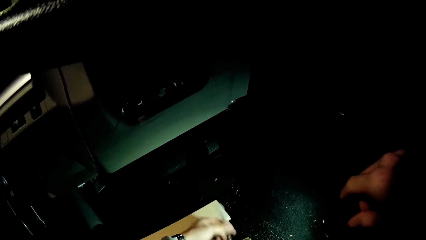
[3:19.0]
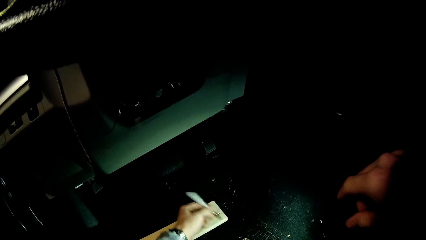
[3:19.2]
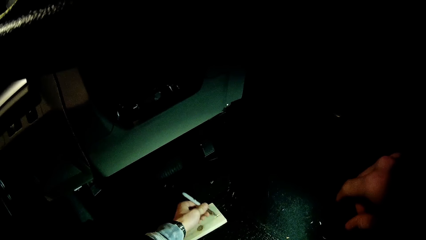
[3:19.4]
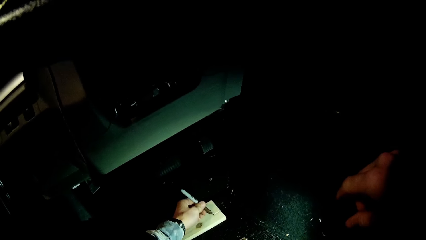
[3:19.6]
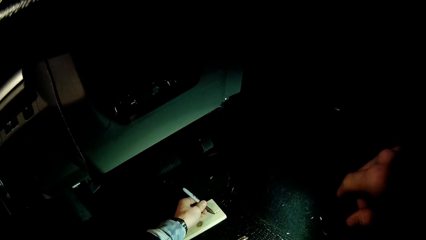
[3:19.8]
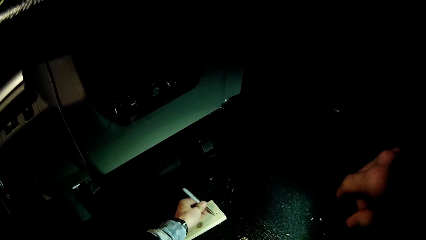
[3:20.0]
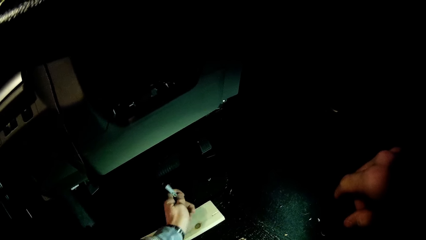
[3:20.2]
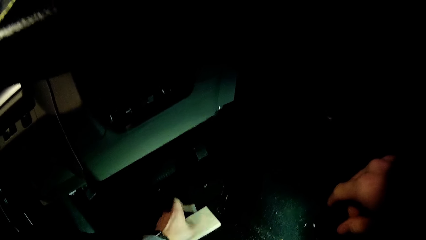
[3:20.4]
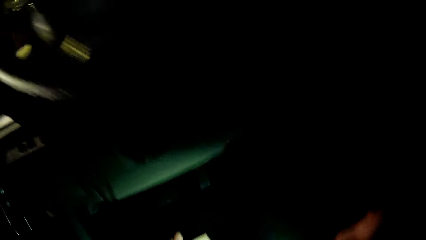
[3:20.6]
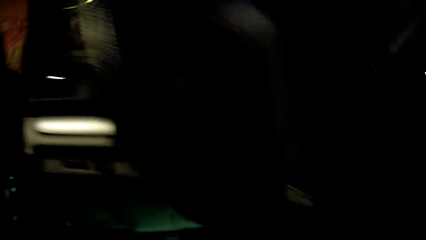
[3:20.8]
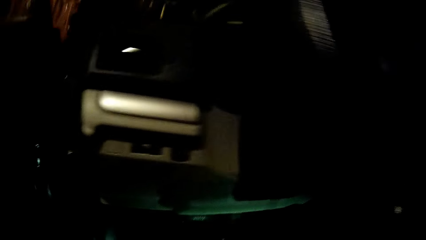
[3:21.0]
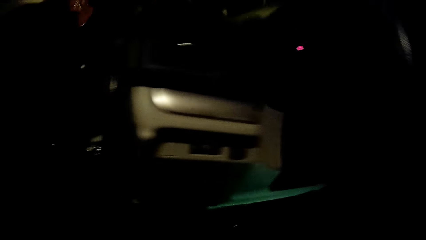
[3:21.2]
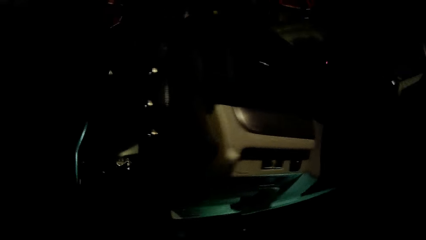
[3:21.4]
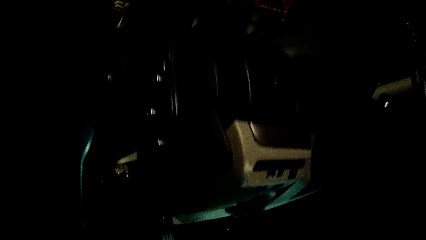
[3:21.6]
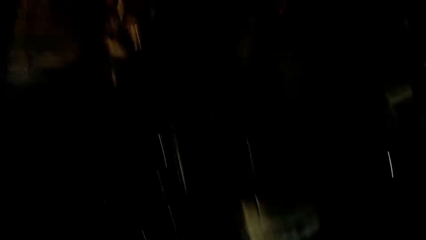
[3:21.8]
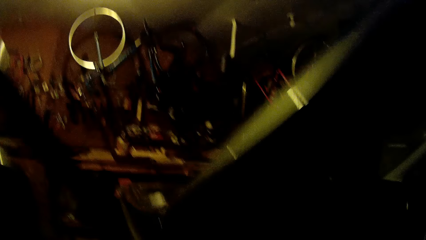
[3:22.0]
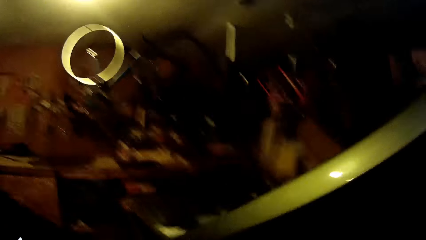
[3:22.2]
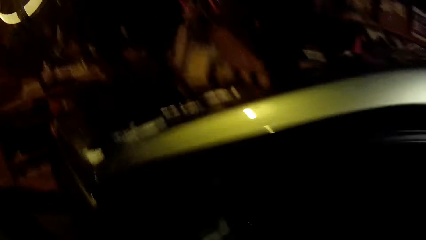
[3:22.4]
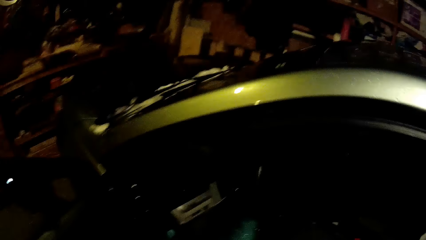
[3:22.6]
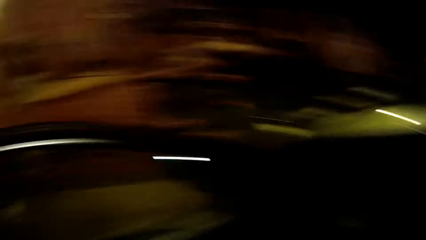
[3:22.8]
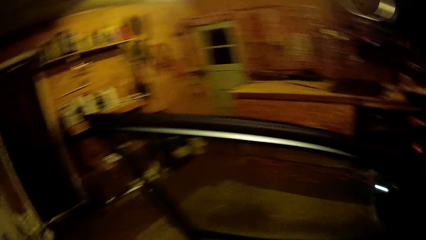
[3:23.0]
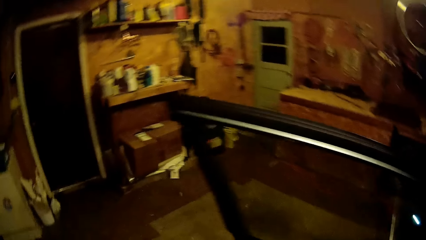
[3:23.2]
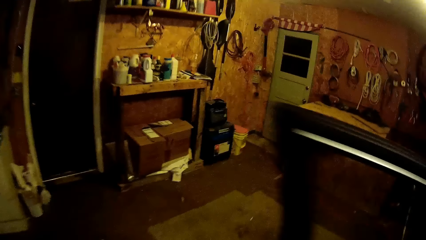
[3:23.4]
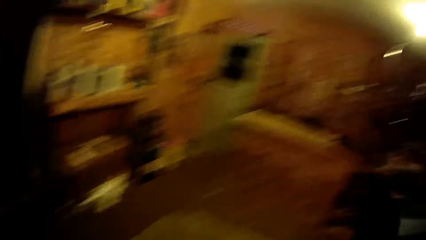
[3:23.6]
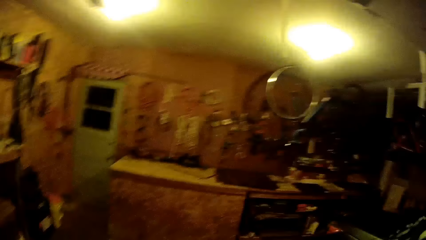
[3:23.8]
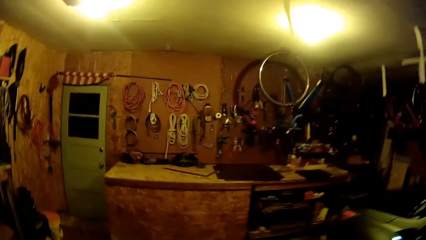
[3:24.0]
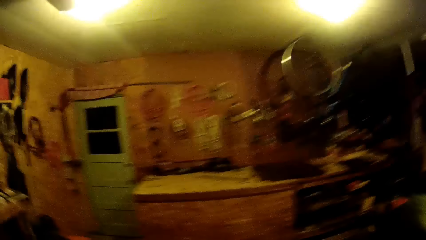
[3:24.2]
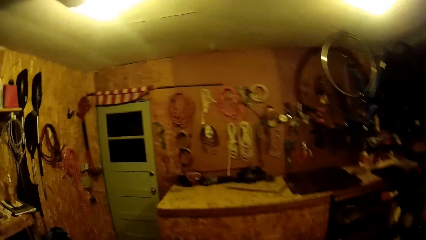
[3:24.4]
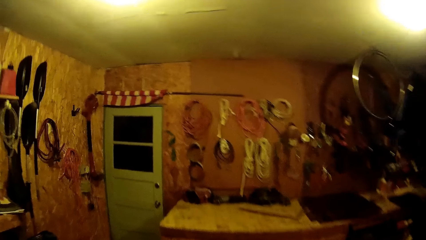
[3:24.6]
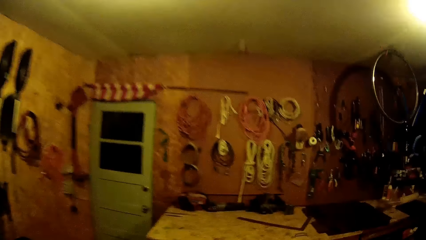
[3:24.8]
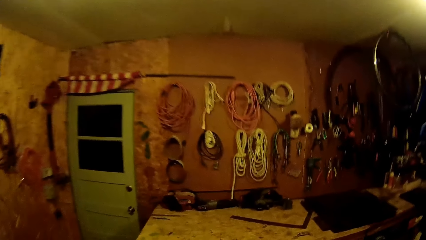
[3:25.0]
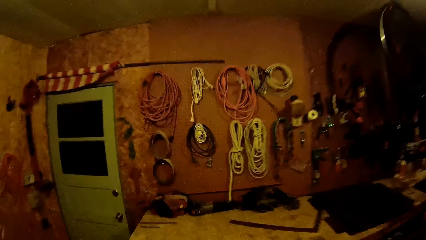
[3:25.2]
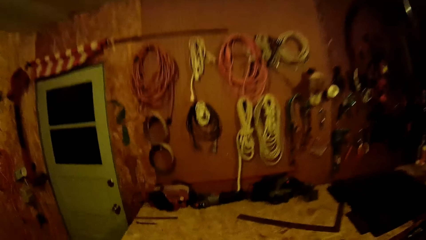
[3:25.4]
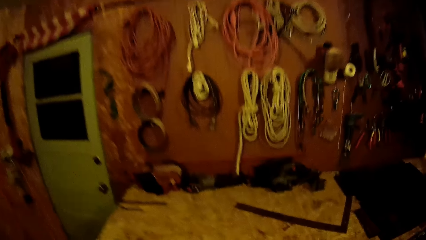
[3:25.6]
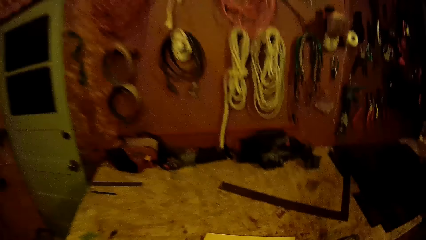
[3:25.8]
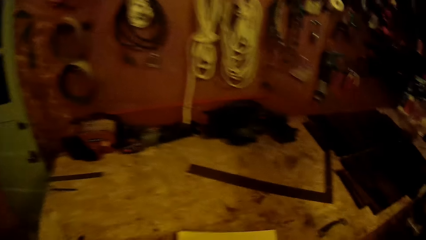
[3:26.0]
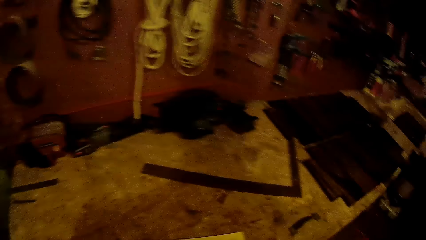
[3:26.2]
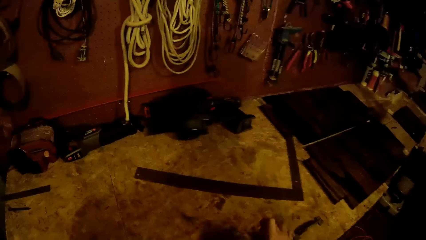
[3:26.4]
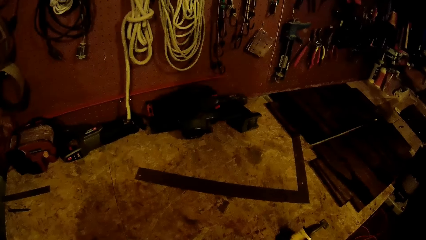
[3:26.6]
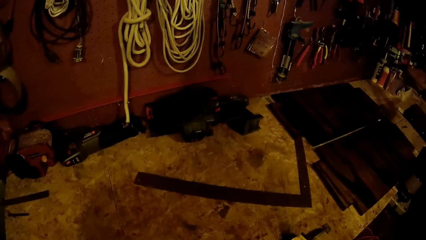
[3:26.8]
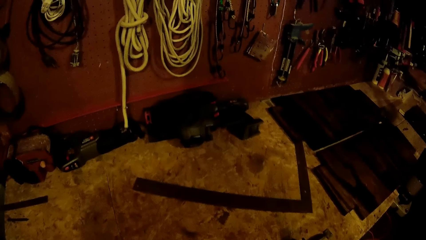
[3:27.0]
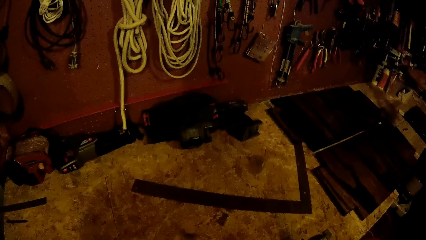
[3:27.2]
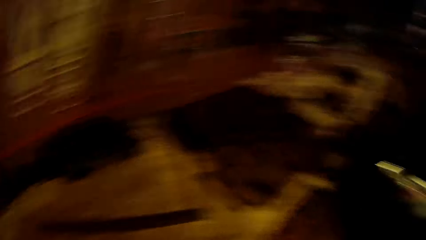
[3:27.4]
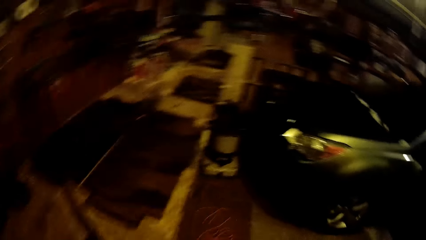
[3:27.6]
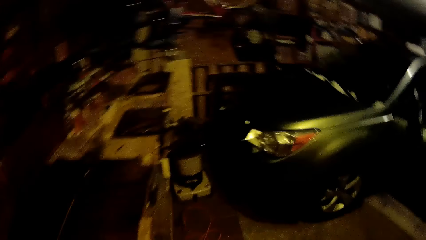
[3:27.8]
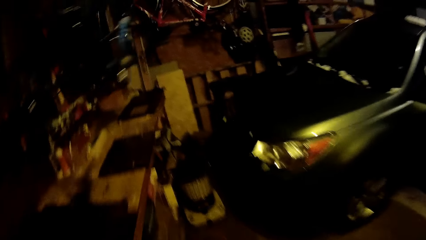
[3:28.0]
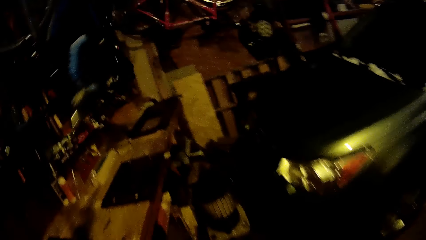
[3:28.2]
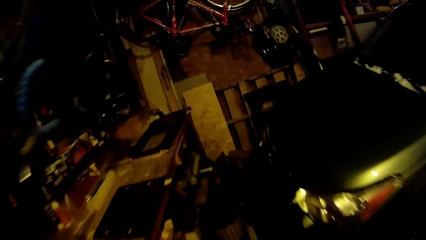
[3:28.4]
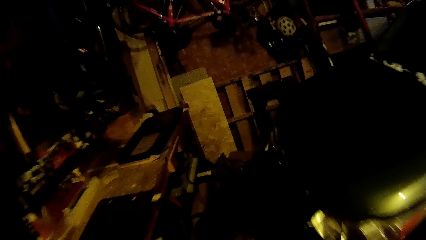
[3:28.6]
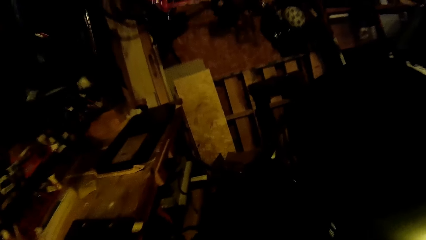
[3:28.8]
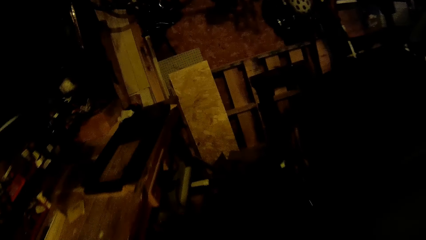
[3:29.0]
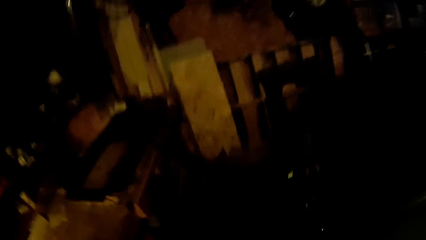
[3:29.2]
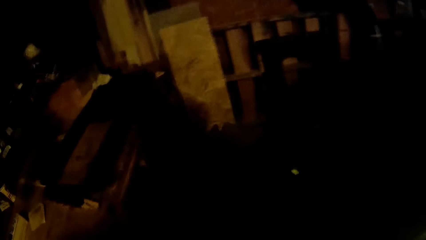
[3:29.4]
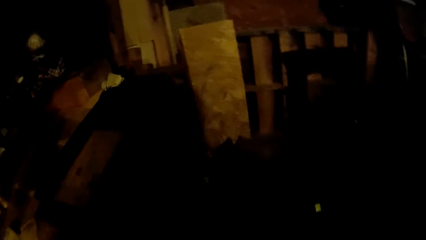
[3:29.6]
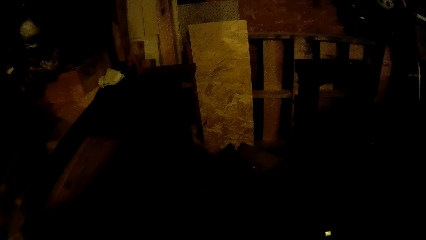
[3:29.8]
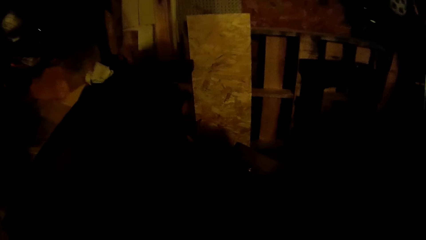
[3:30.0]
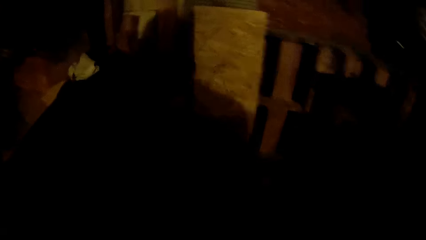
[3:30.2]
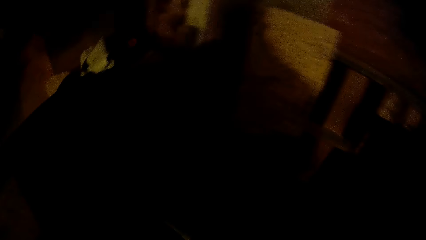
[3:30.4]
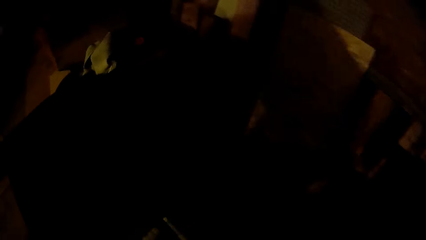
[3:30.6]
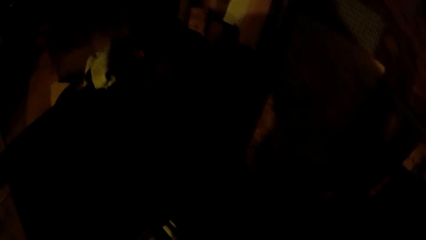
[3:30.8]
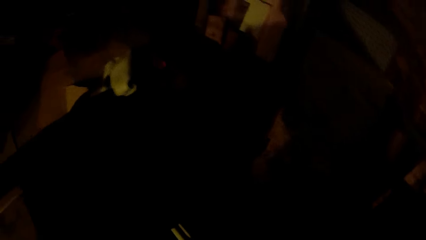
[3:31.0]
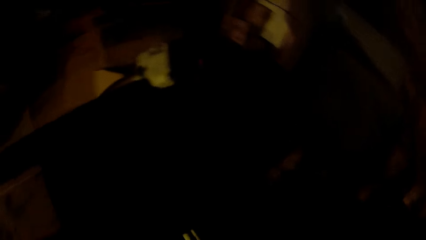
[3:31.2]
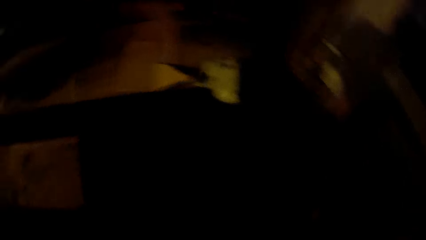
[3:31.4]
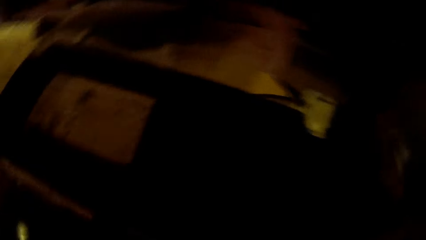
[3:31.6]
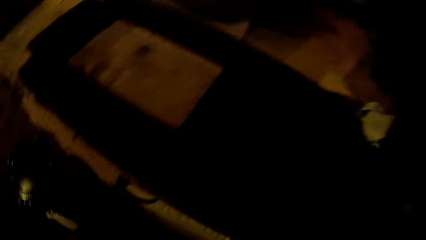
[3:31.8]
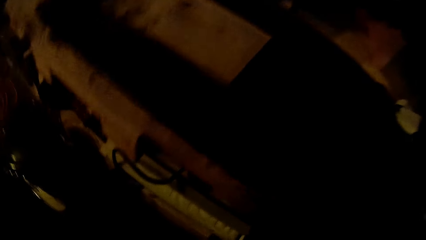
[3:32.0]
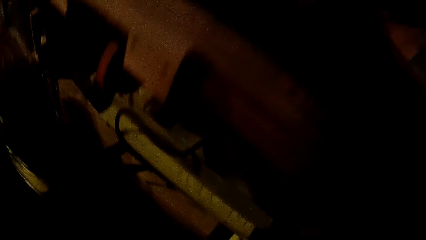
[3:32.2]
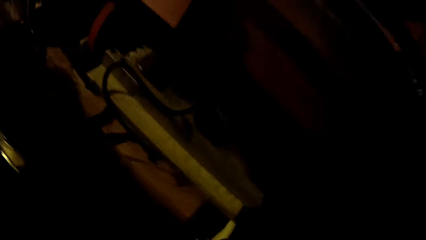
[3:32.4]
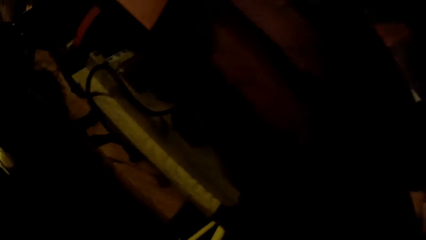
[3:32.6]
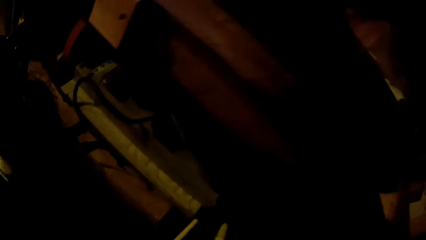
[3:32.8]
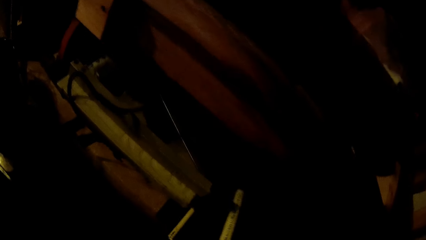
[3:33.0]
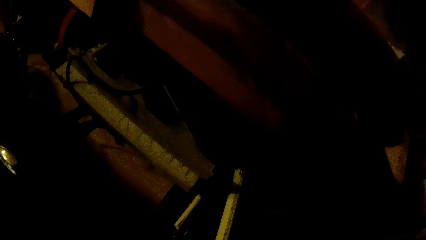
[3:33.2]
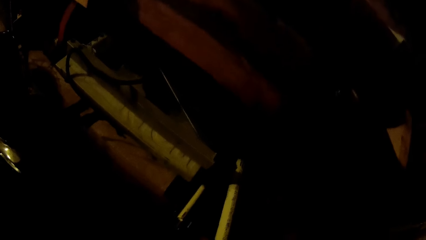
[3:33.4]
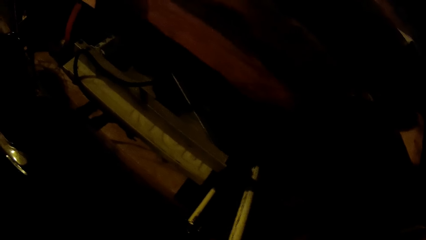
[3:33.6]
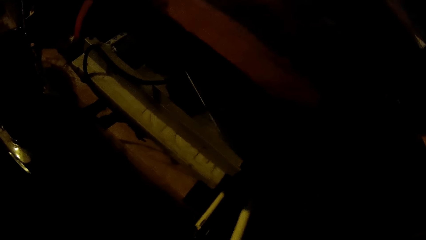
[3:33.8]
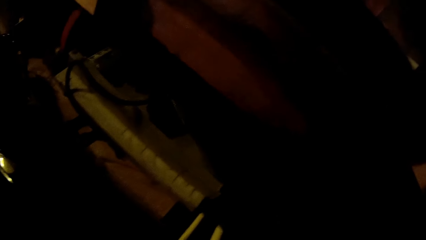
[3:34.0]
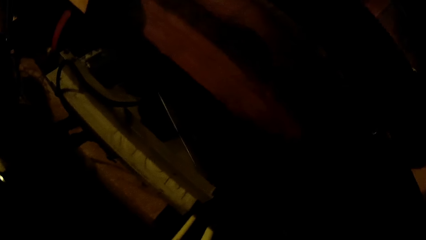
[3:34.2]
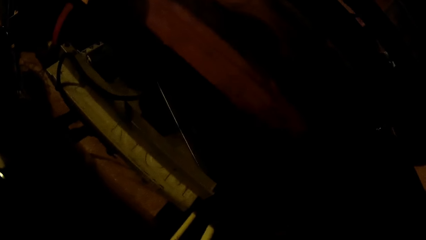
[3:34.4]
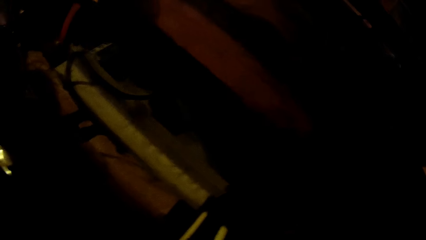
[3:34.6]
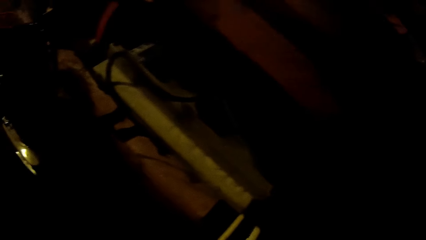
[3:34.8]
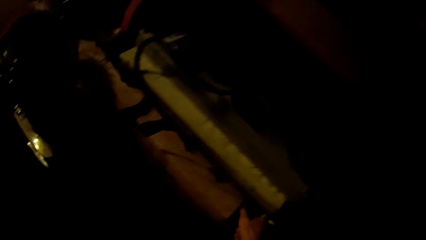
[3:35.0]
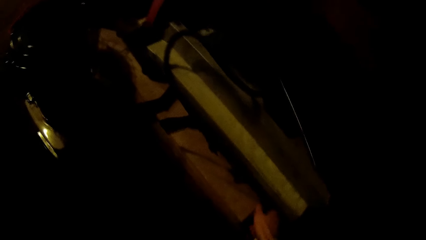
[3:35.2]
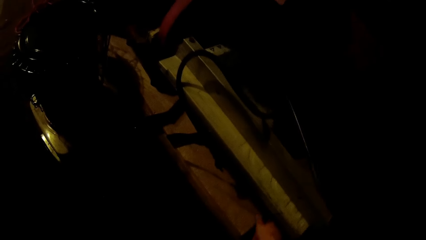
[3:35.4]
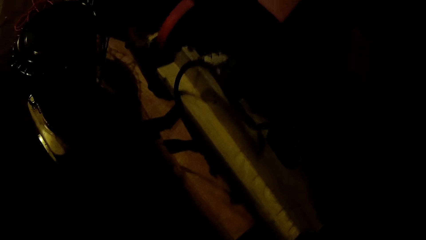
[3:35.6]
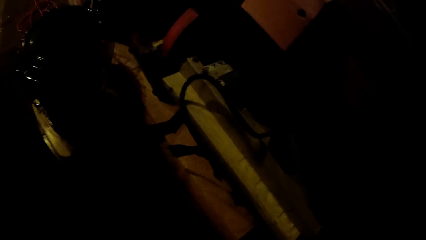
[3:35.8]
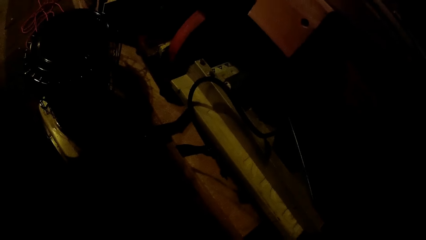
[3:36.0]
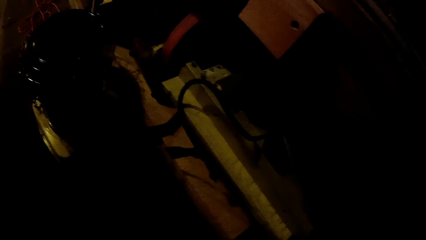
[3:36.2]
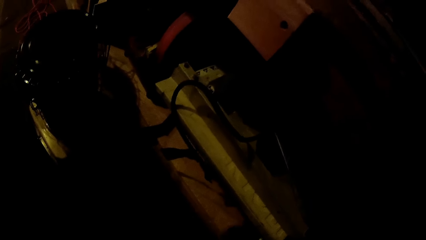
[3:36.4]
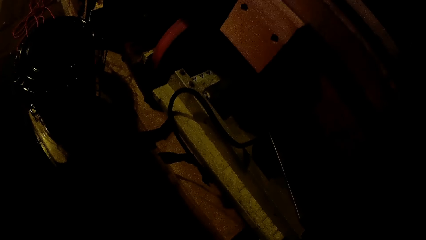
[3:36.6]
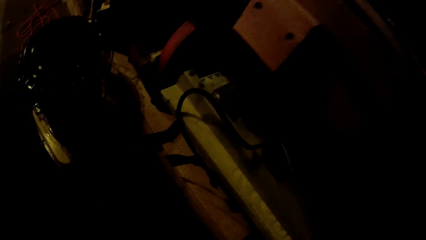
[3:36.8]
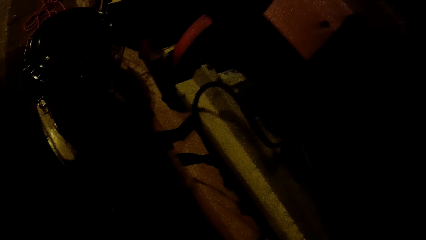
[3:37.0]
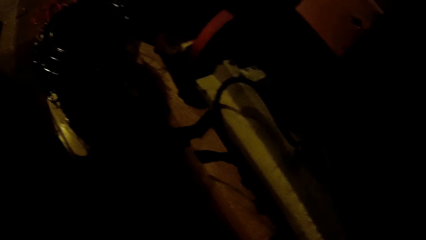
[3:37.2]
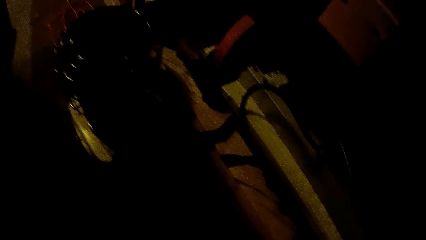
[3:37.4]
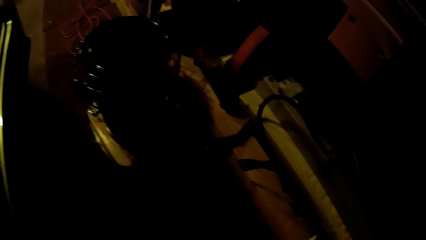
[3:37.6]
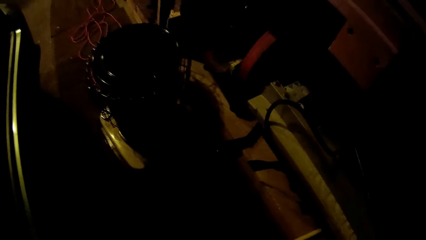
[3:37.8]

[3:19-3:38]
The camera wearer picks up the plank with his left hand. He puts a mark on the piece of wood. He drops the plank on a table. He walks in the garage. He adjusts some pipes on a shelf with his right hand.
